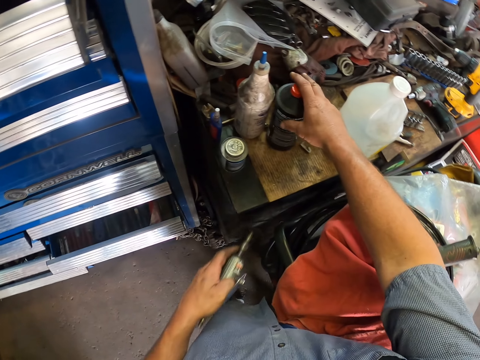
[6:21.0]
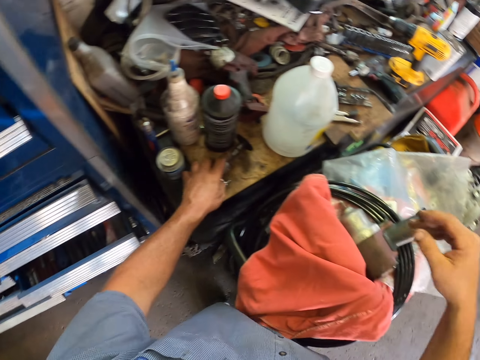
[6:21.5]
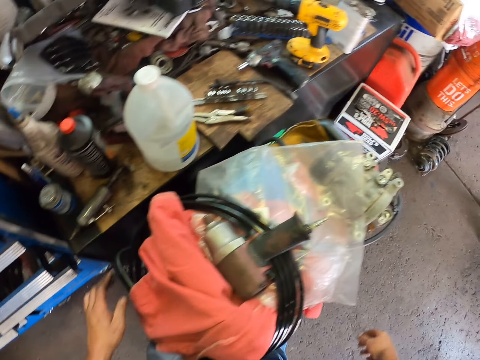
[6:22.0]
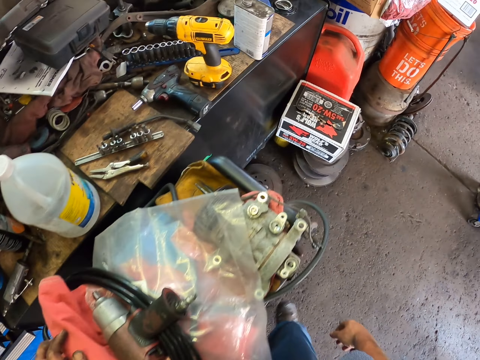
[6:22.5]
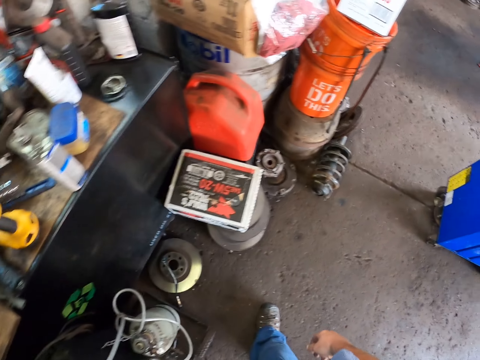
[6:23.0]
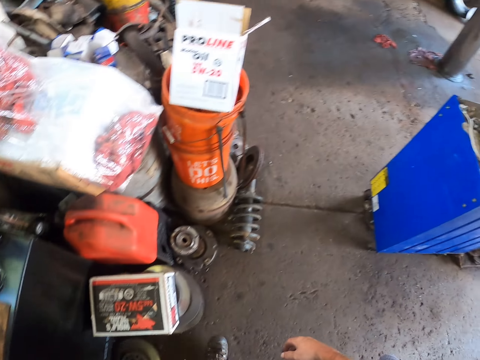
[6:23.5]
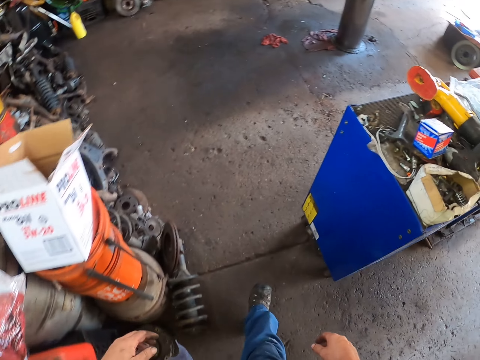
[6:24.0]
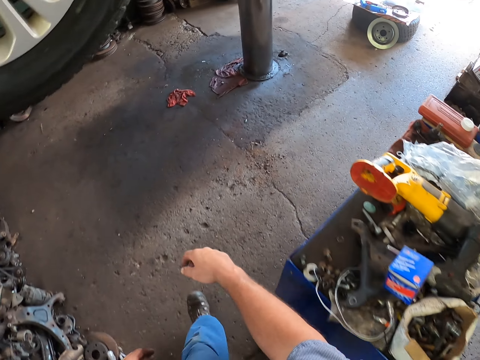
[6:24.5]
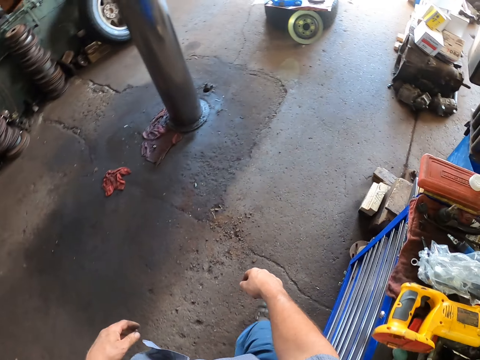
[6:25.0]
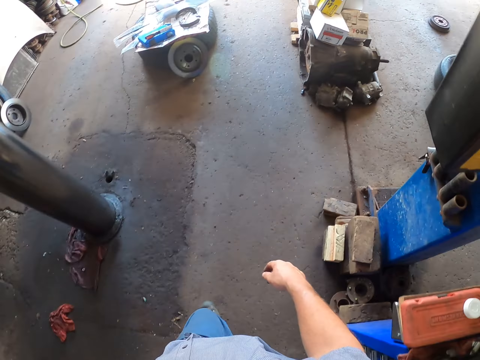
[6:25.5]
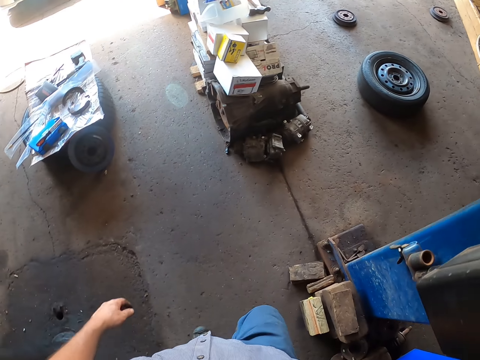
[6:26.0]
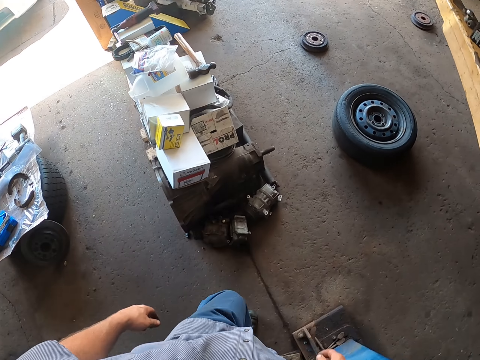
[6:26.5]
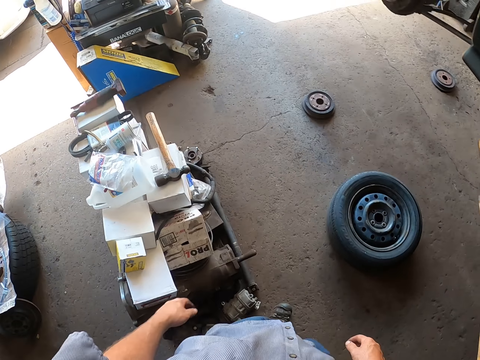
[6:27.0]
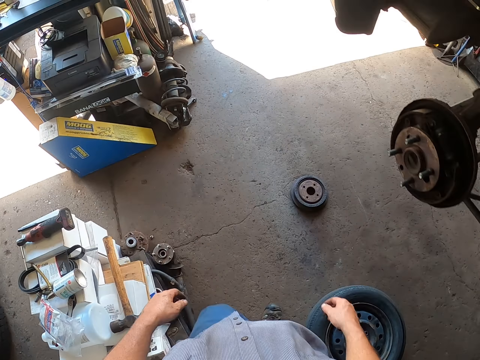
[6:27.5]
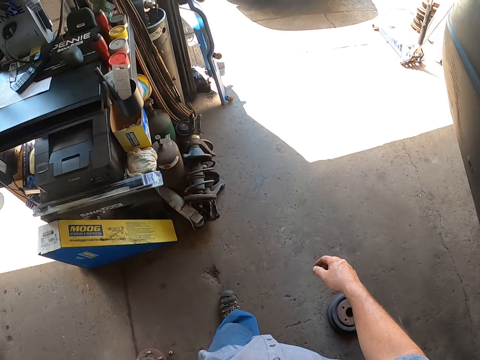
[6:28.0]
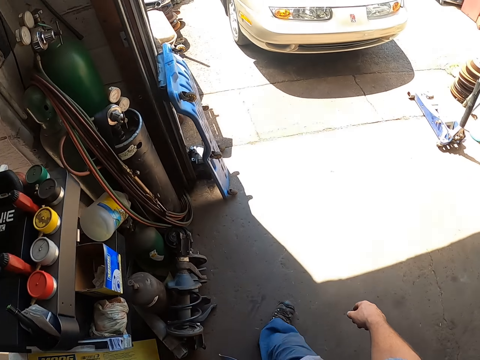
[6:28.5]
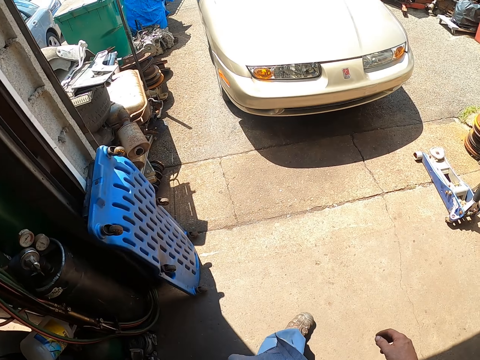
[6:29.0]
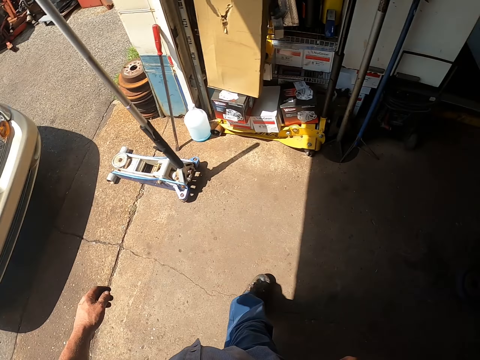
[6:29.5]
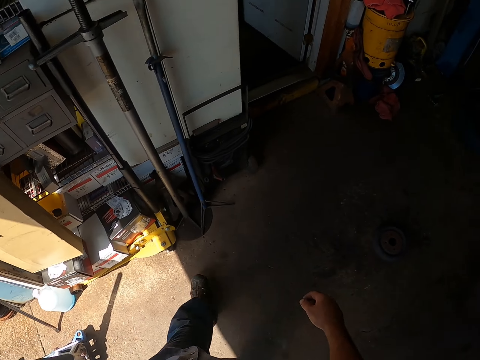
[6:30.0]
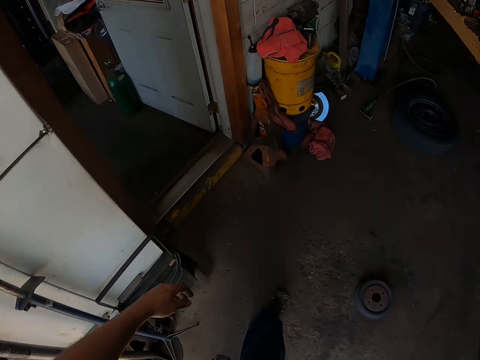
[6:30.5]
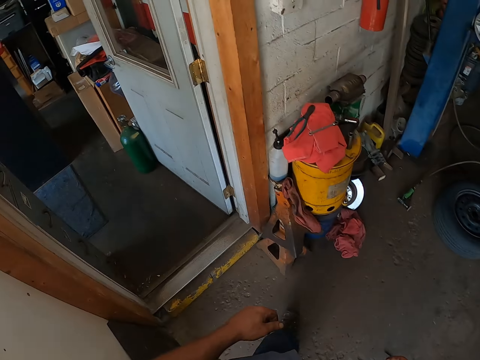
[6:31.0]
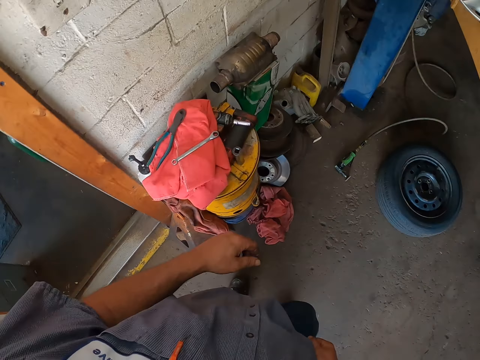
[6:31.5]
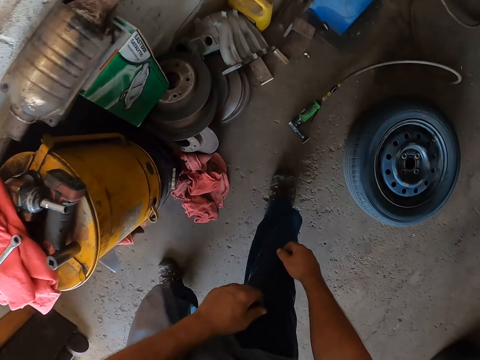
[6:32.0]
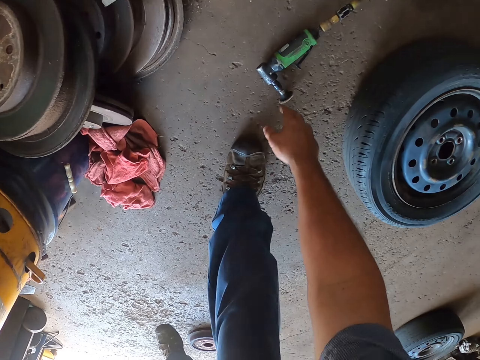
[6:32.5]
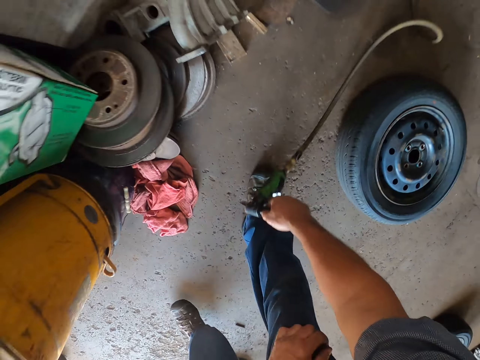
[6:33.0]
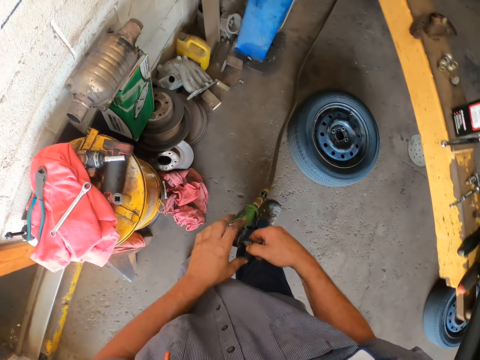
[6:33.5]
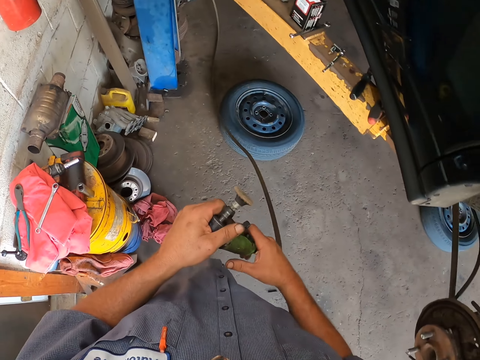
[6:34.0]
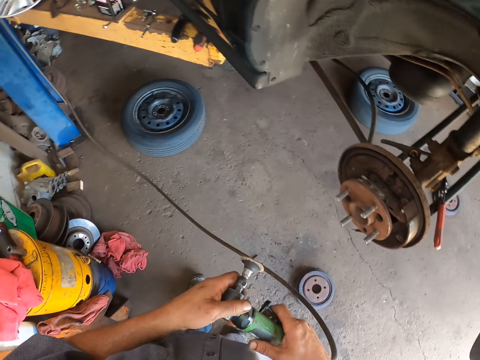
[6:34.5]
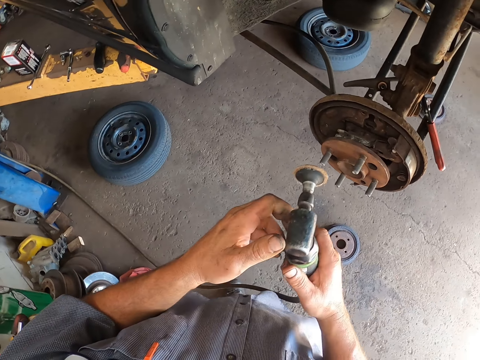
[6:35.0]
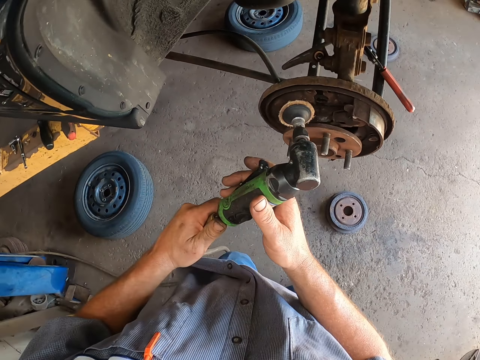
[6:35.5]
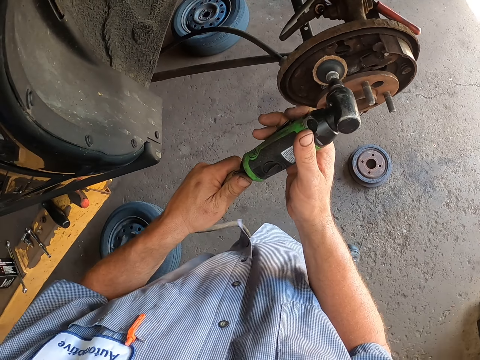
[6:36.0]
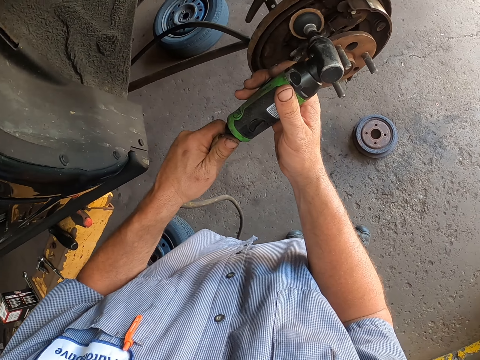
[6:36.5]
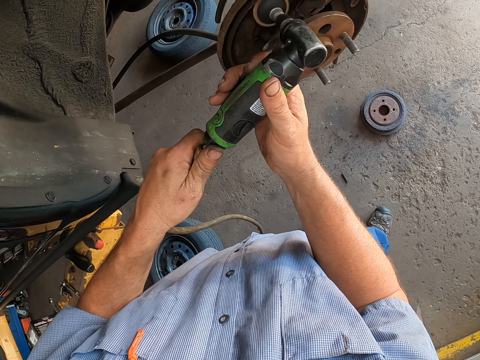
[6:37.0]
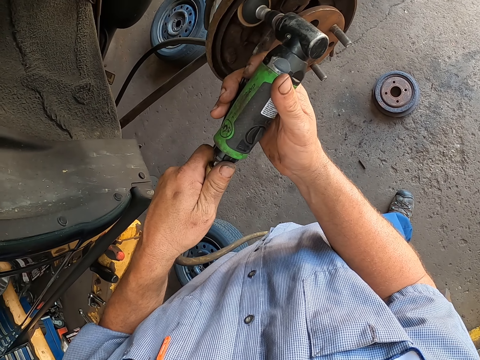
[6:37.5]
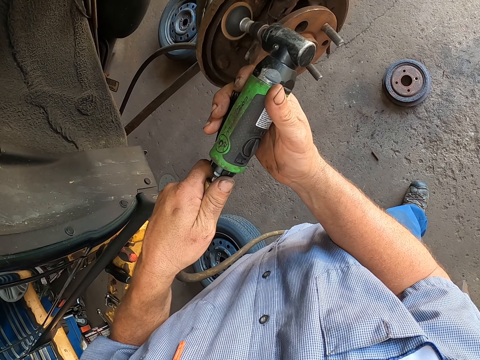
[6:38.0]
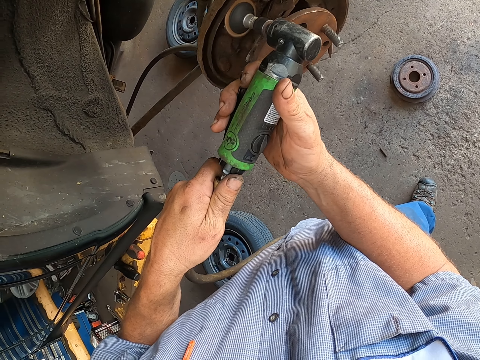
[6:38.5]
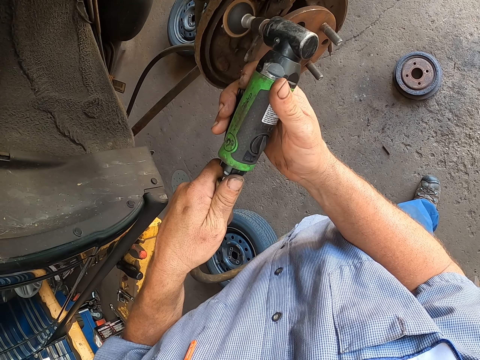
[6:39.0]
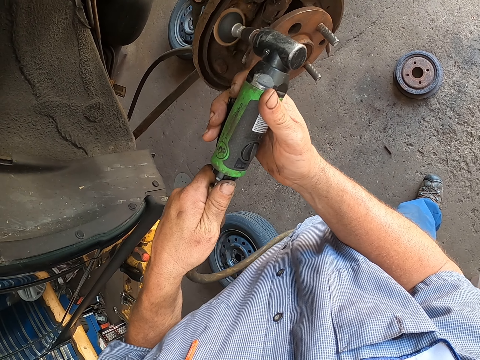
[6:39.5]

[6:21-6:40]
The camera wearer moves the bottle on the table. They place the sander on the table. They put the car wheel cleaner on the table. They walk around the garage. They pick the car wheel cleaner on the floor. They pick the sander. They clean the wheel hub with the car wheel cleaner. They smoothen the wheel.

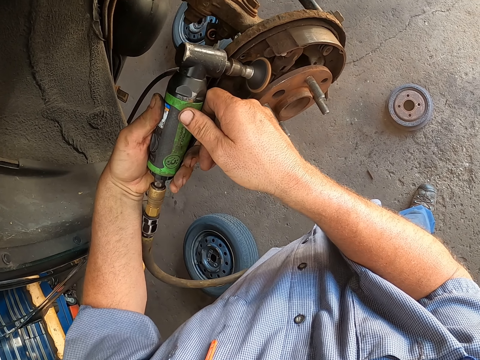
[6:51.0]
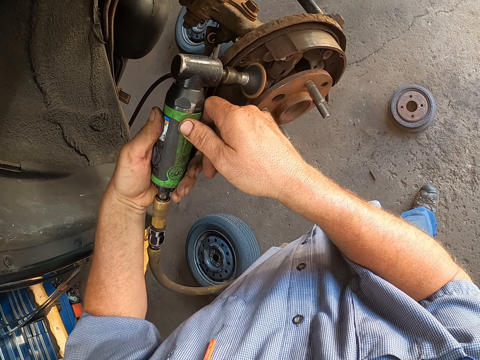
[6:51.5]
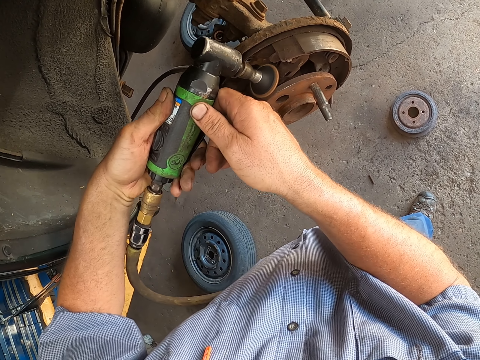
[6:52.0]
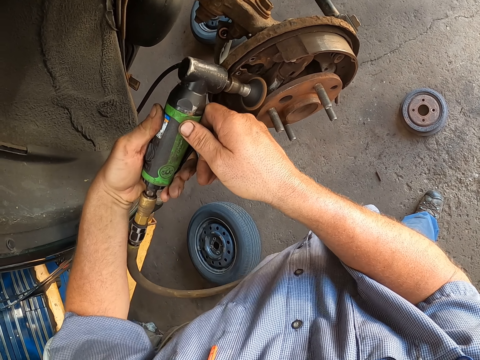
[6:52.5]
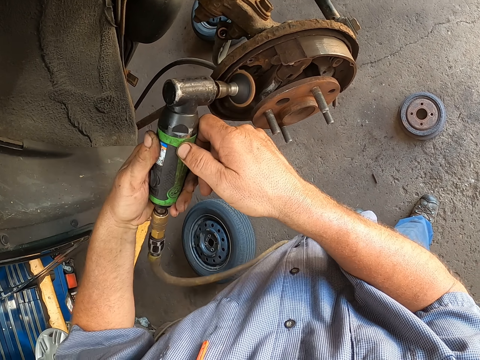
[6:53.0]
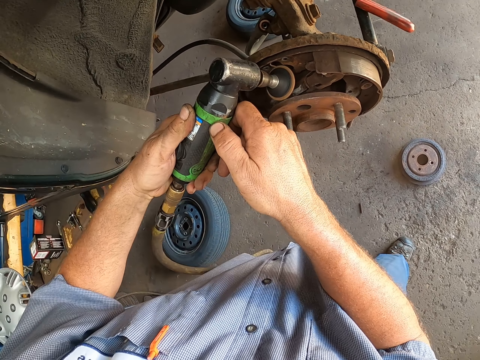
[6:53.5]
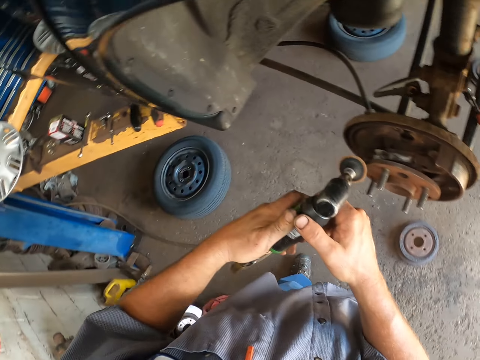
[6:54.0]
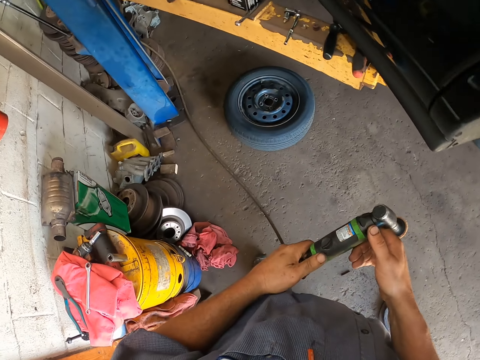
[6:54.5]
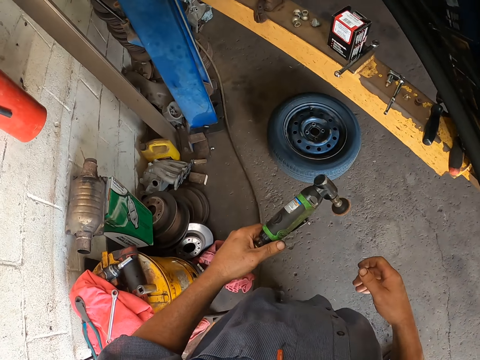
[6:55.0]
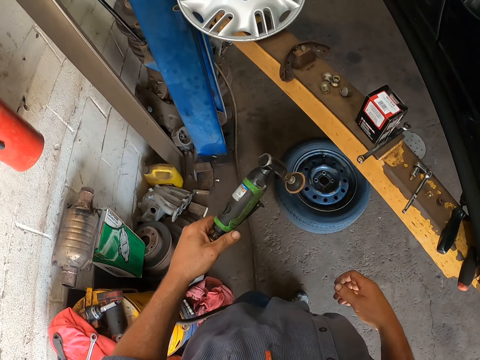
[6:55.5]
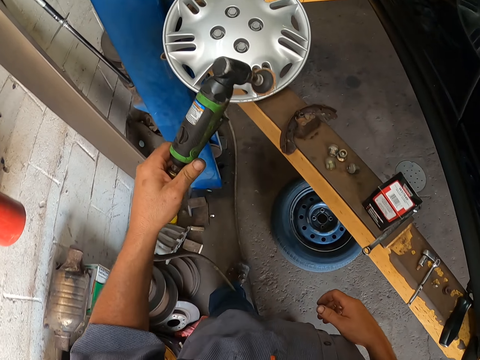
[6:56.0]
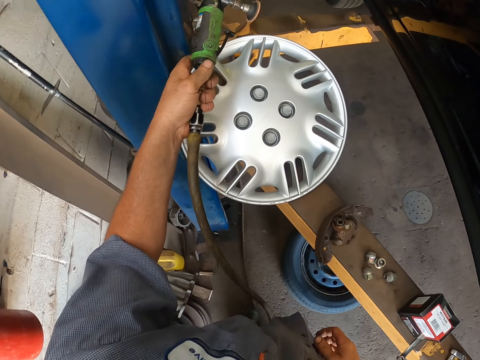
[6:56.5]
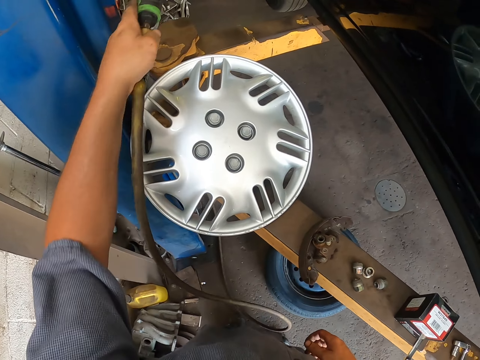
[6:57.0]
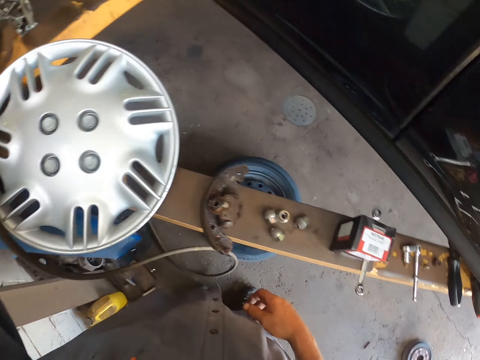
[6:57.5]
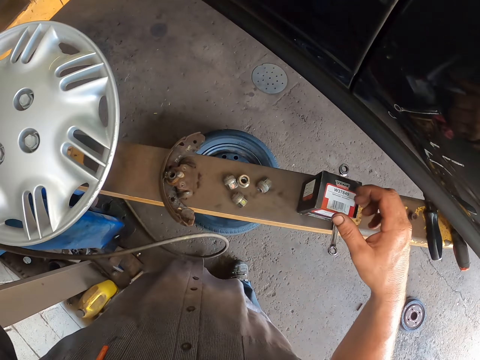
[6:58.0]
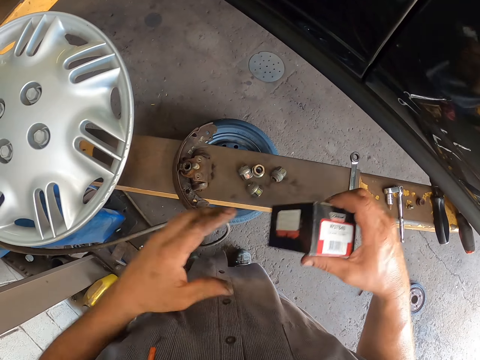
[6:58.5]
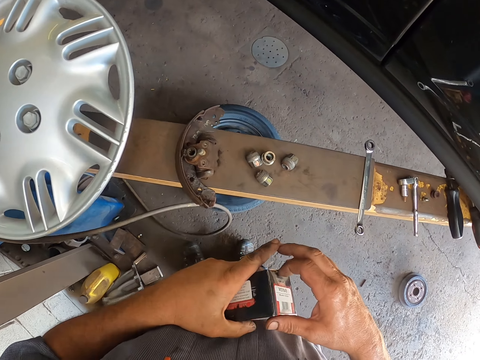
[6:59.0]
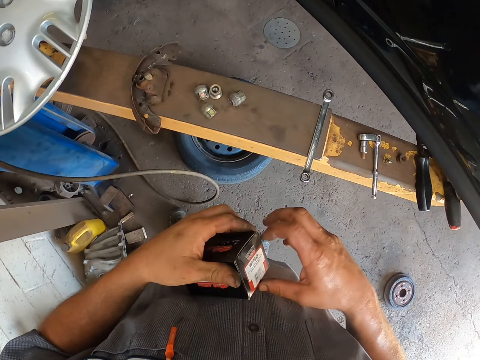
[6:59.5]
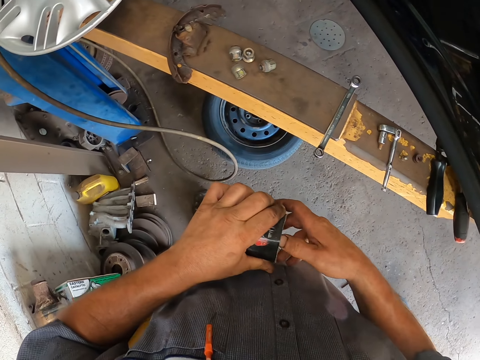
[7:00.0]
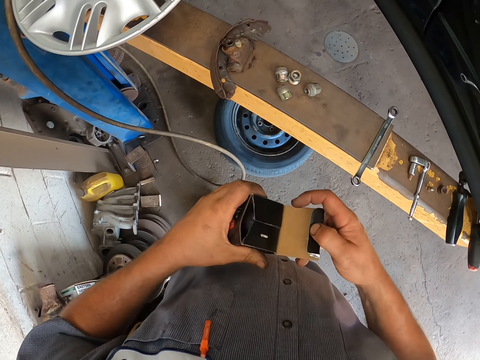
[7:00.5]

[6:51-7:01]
The camera wearer lifts the sander. They put the car wheel cleaner on the car jack. They place the sander aside. They open the box. They pick something.
